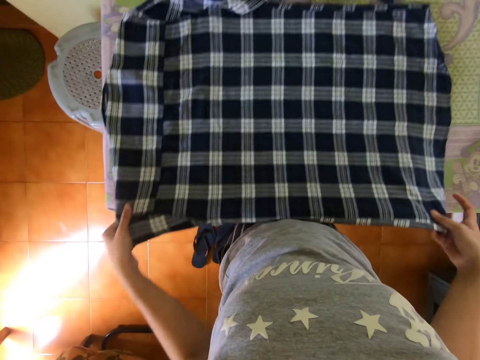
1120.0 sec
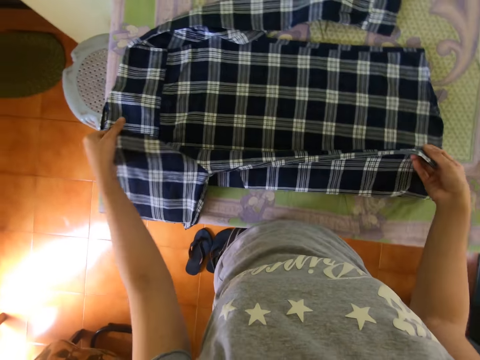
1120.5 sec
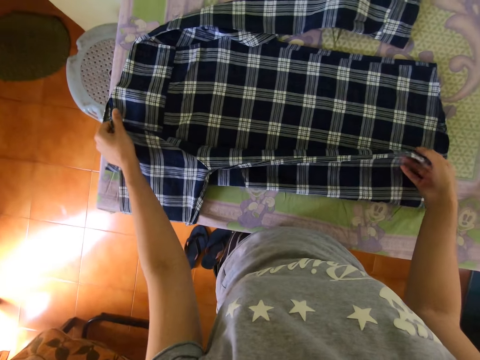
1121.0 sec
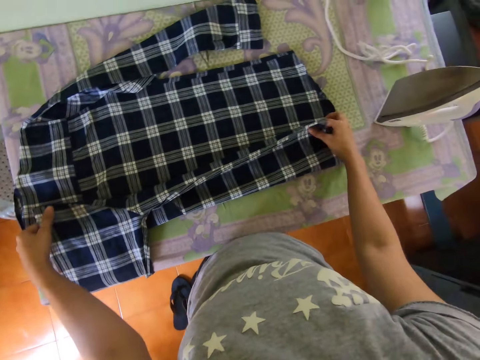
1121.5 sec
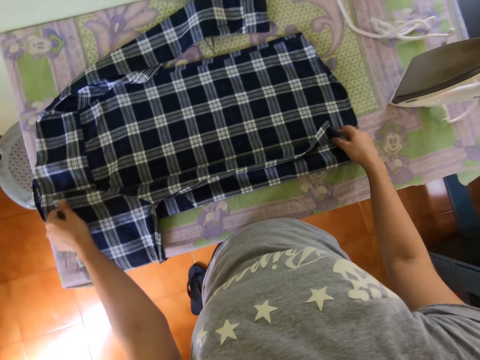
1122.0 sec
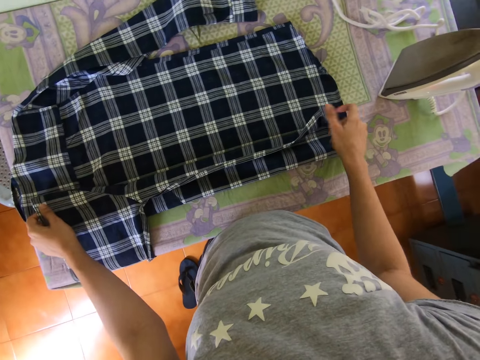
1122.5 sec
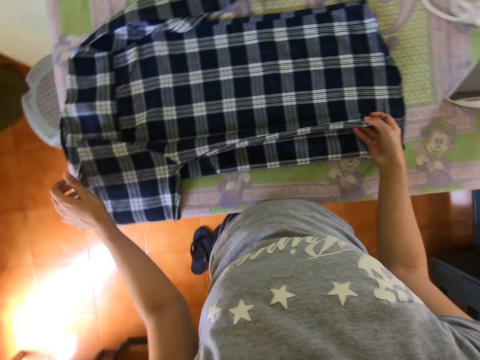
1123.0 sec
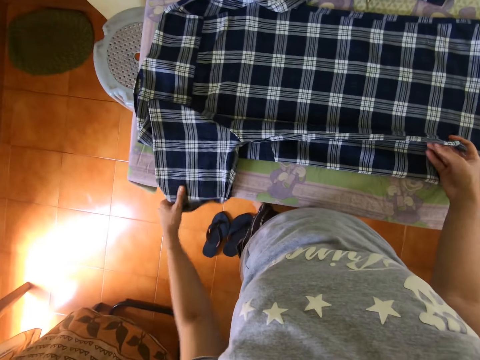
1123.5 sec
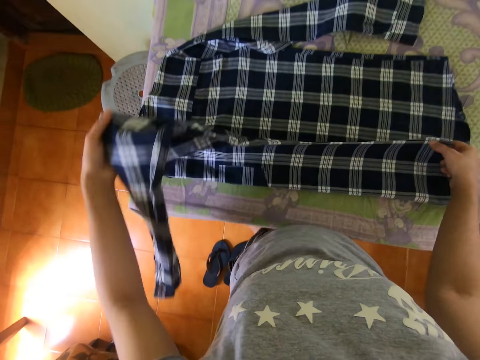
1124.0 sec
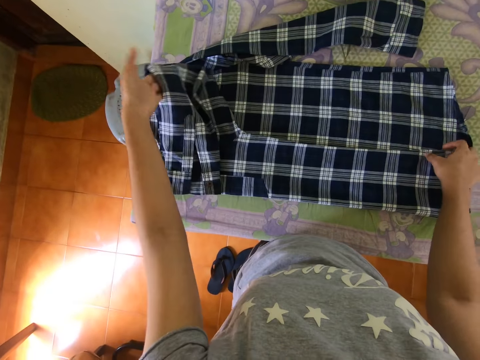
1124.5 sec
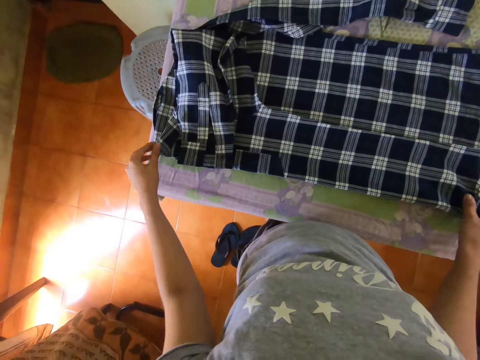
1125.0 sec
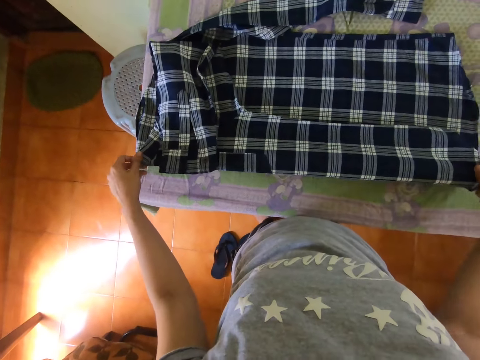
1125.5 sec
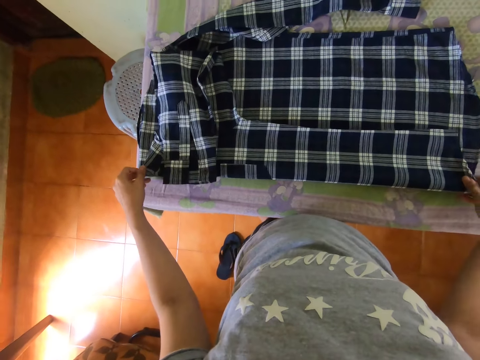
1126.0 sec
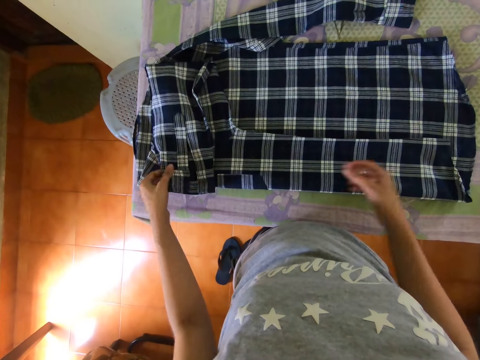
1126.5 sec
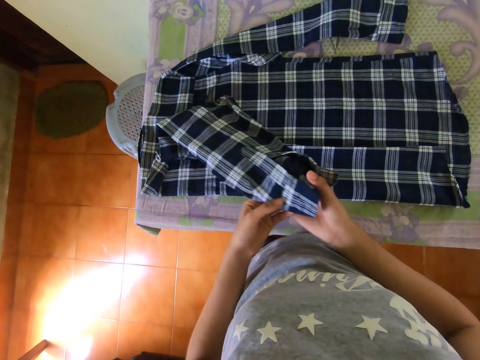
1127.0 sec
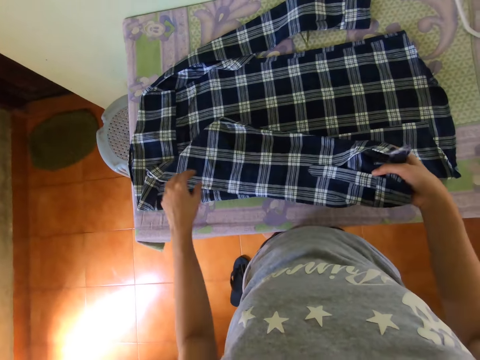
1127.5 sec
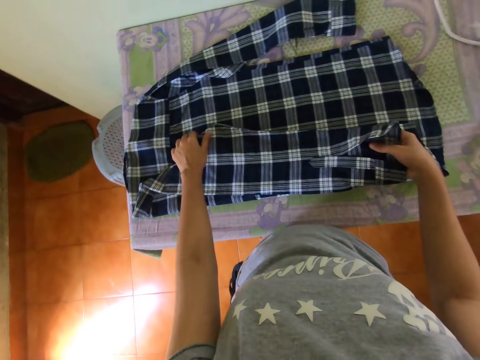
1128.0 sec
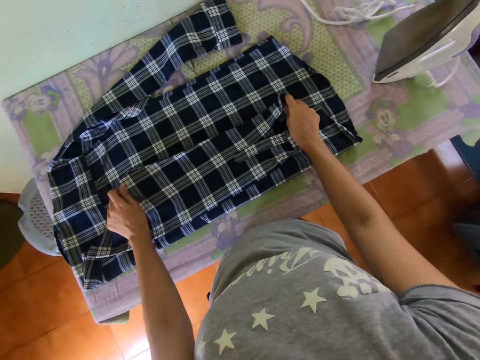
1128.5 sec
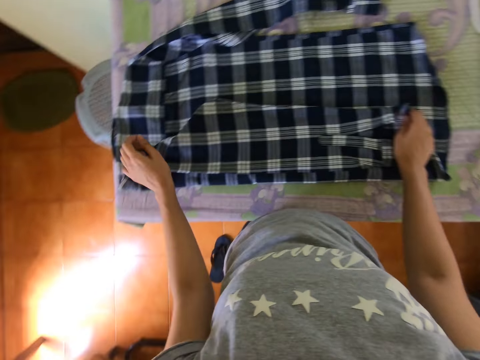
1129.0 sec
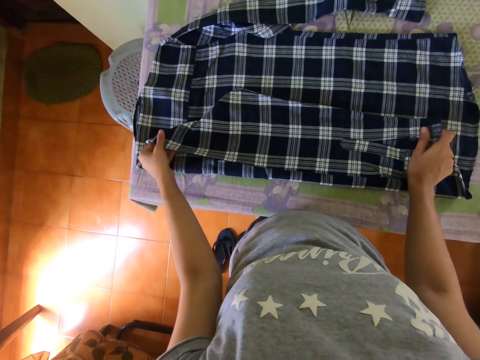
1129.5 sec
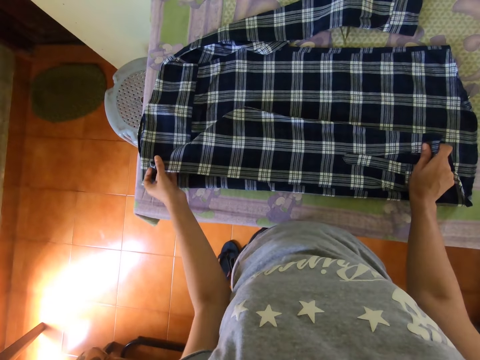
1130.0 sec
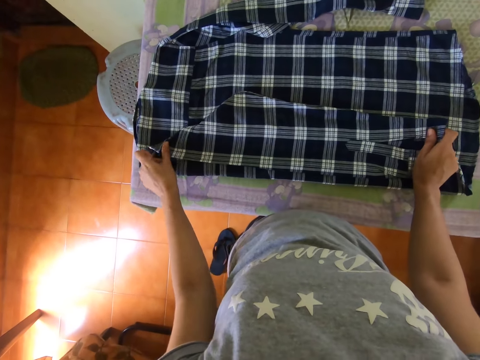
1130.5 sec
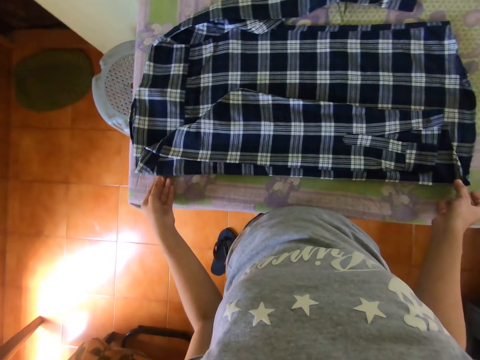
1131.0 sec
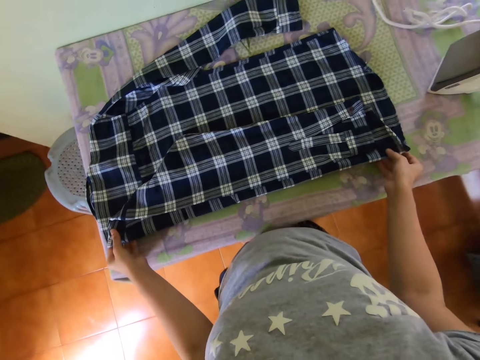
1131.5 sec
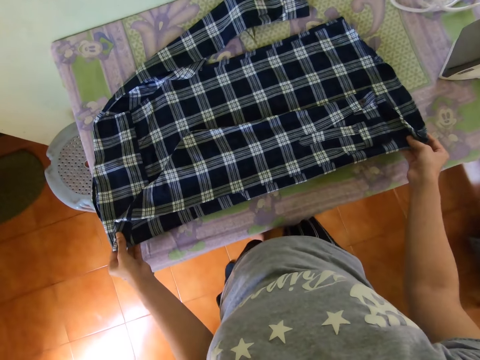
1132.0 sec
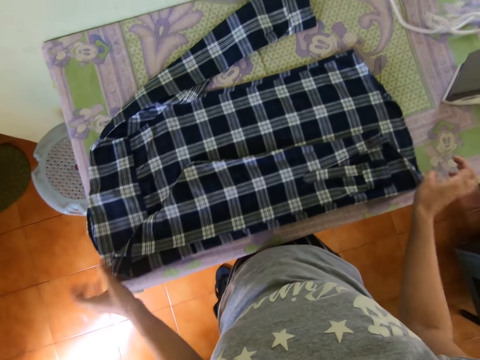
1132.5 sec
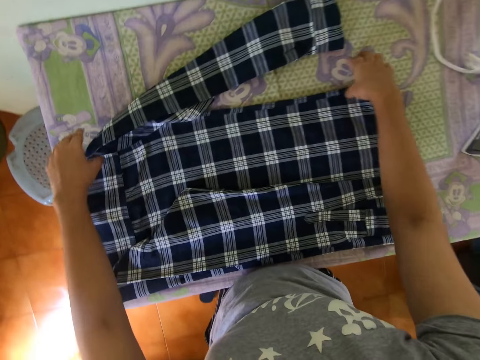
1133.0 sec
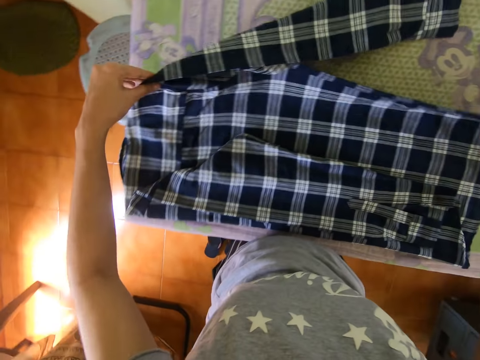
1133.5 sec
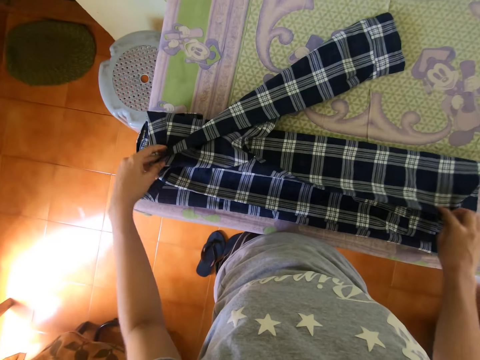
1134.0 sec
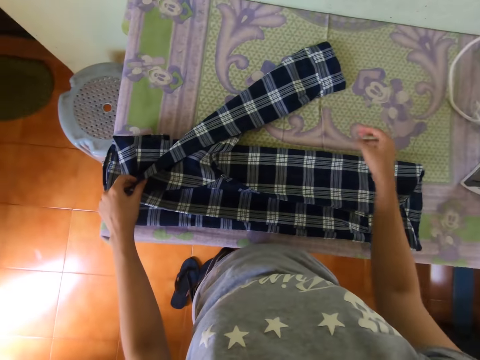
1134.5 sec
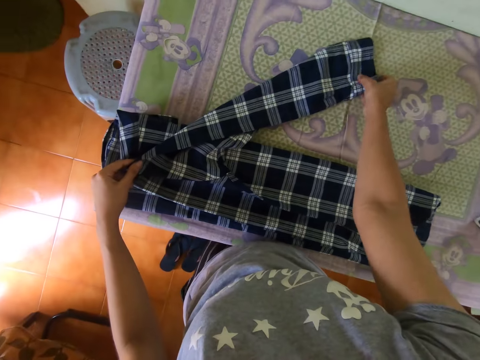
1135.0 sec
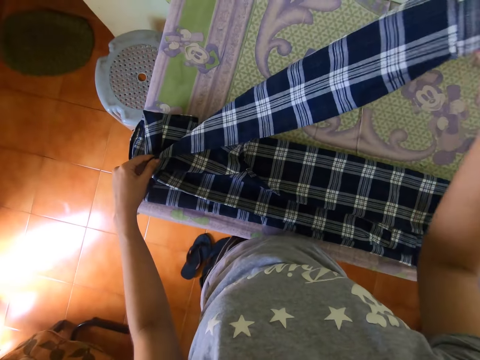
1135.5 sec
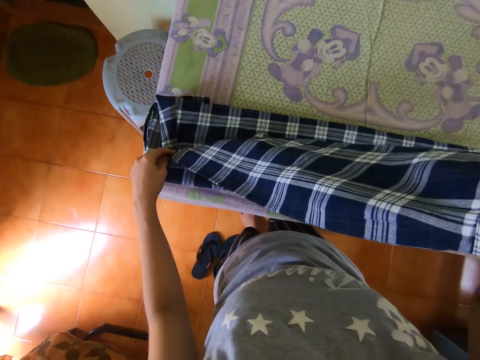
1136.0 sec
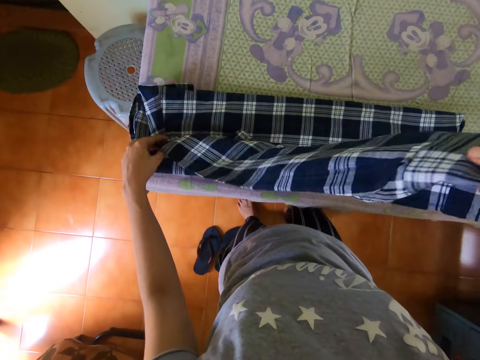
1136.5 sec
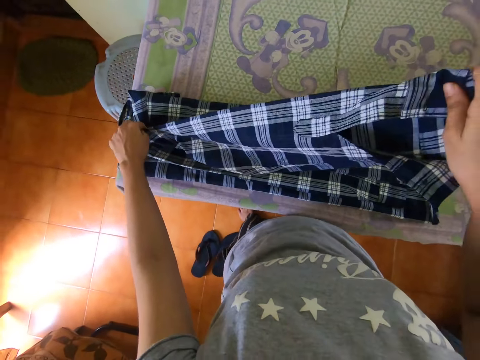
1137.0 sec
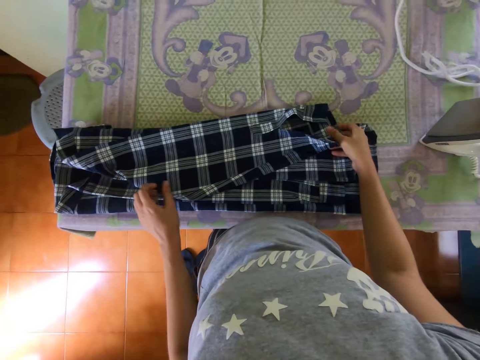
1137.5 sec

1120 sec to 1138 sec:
The camera wearer adjusts a shirt on a table. They fold the shirt on the table. They adjust the shirt on the table. They fold the shirt on the table. They adjust the shirt on the table. They fold the shirt on the table.

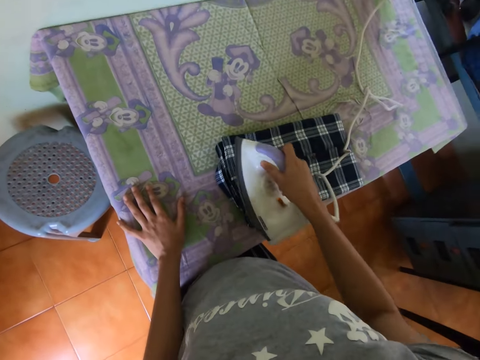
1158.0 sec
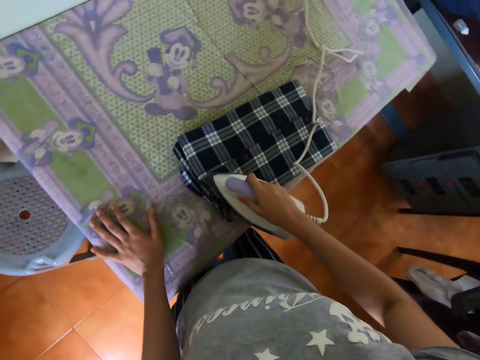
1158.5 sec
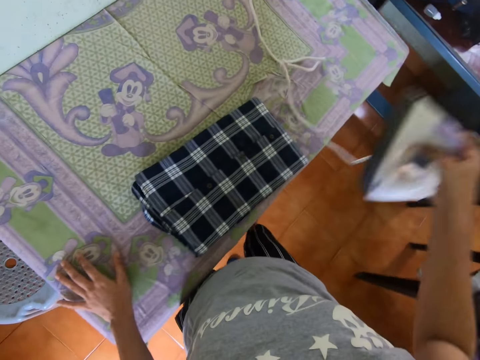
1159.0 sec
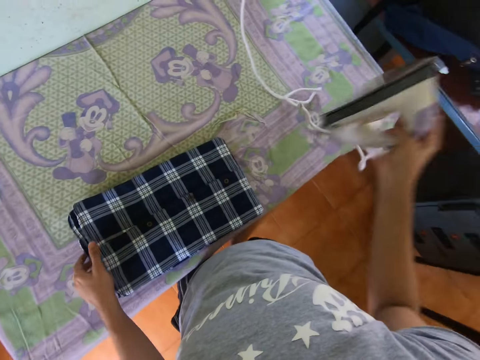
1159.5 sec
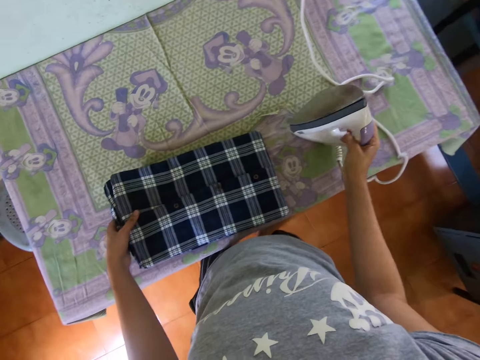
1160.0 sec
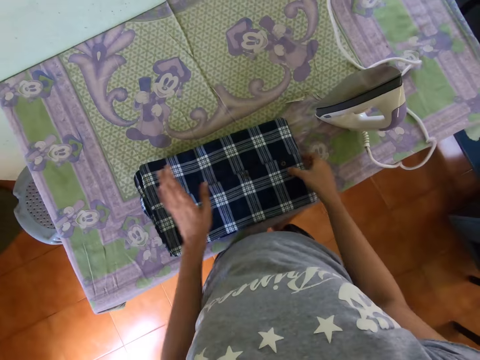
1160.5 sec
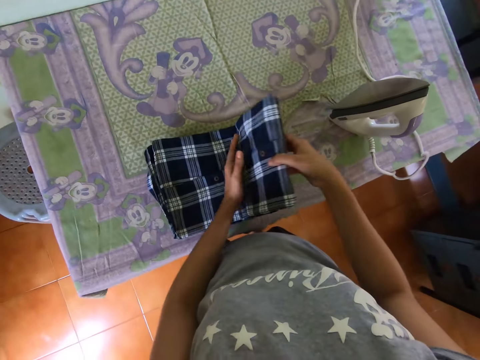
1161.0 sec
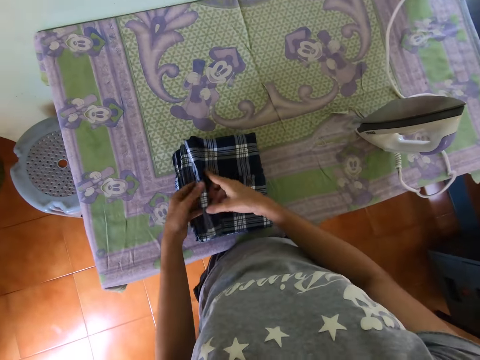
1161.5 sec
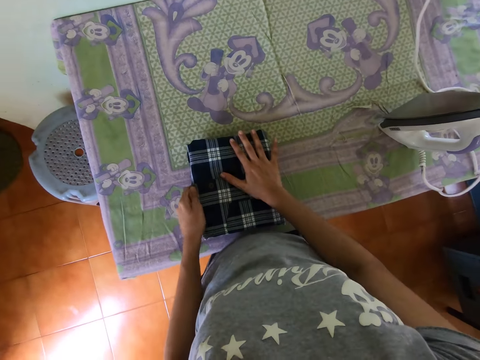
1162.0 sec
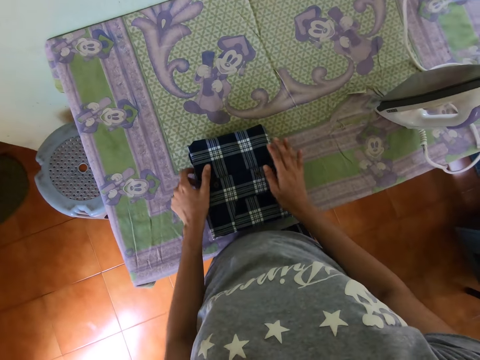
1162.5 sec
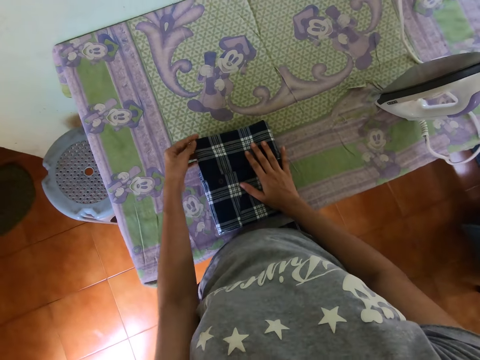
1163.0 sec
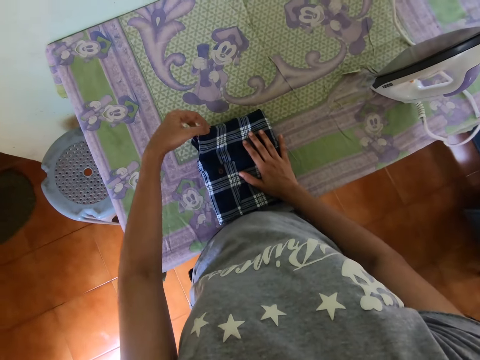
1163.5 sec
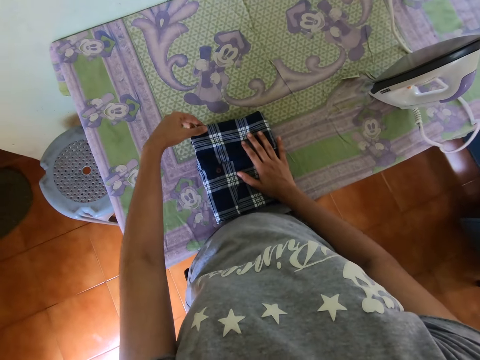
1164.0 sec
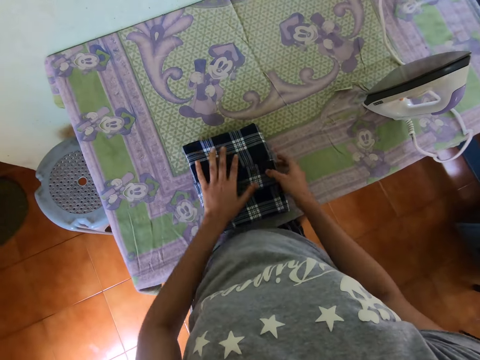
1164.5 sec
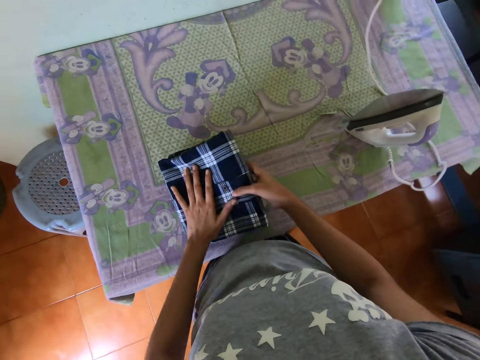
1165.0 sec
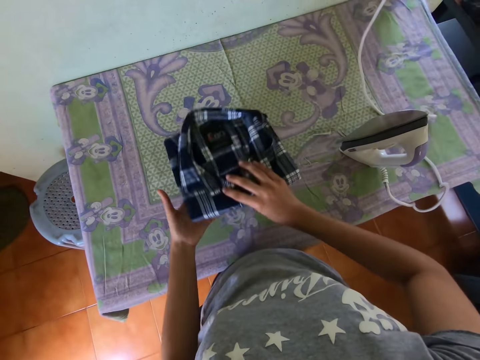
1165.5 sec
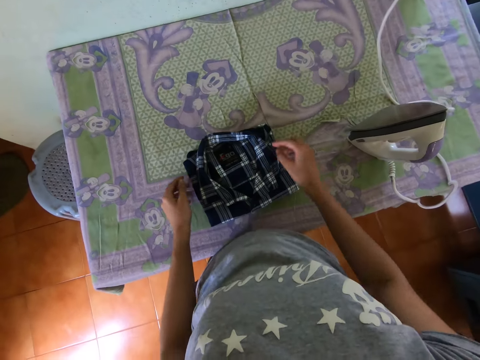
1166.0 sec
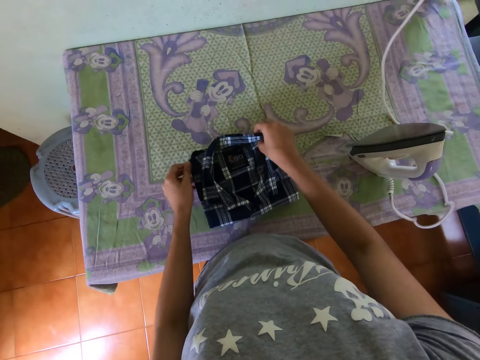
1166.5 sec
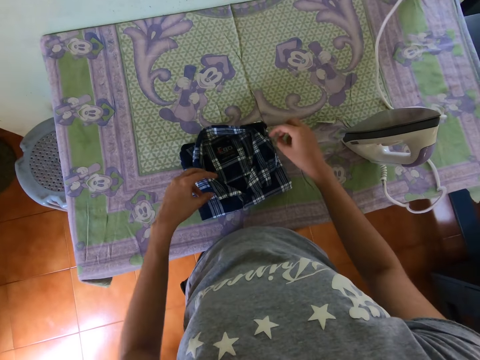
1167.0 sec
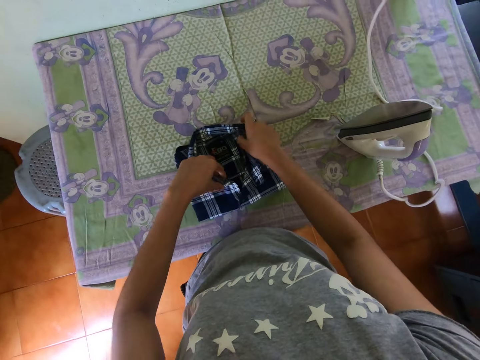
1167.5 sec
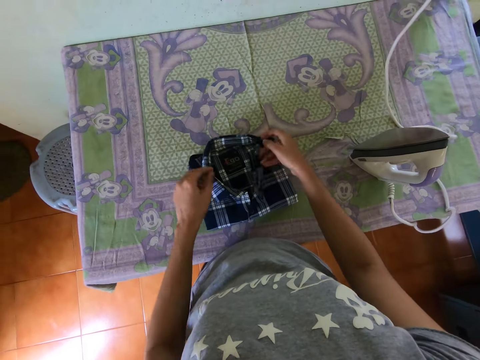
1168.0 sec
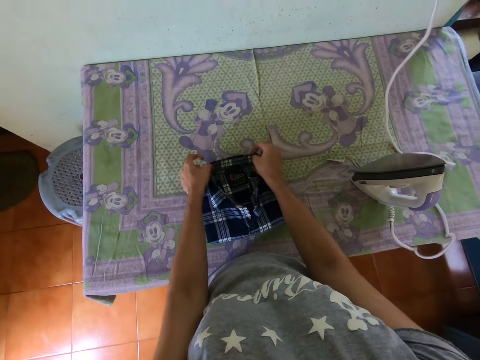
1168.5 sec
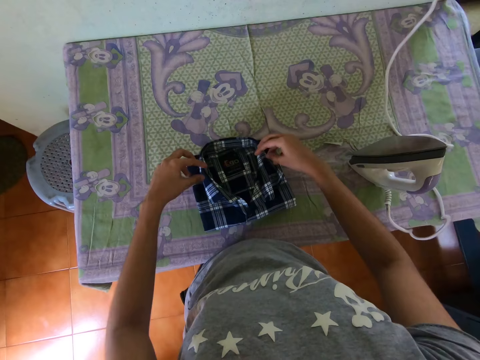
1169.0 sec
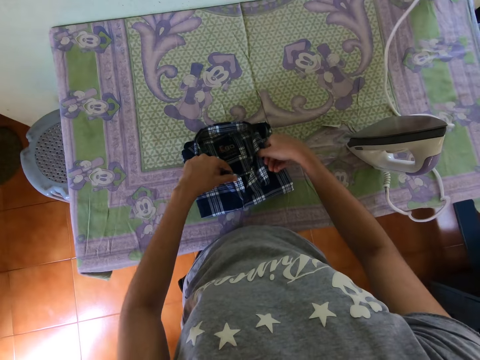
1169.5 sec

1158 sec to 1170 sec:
The camera wearer puts an ironer on a table. They fold a shirt on the table. They adjust the shirt on the table. They flip the shirt on the table. They adjust the shirt on the table.
